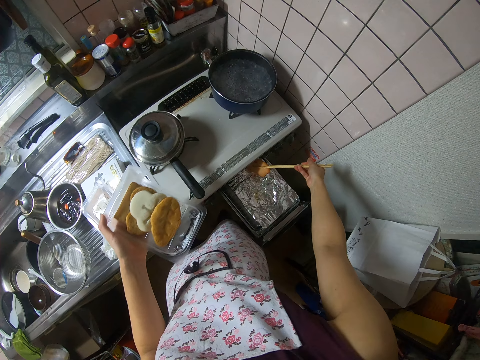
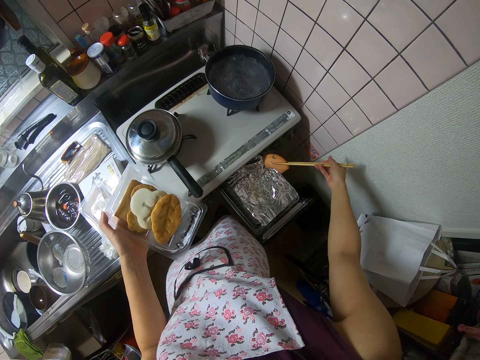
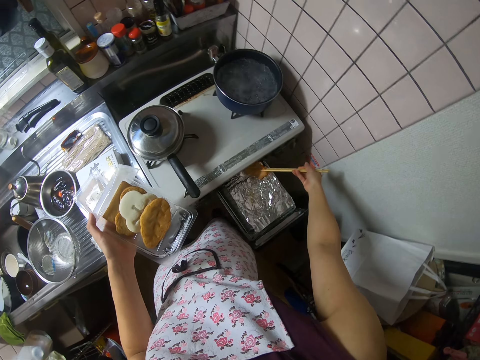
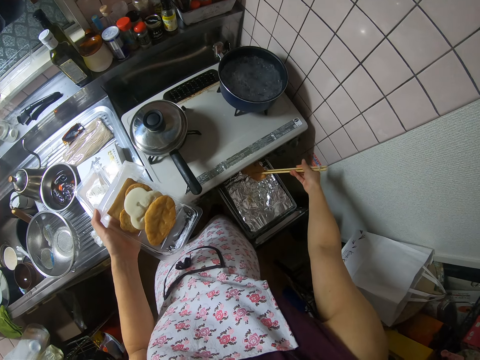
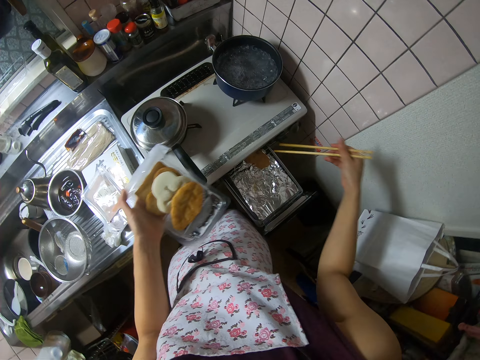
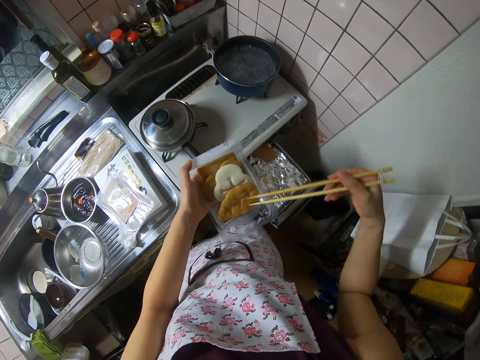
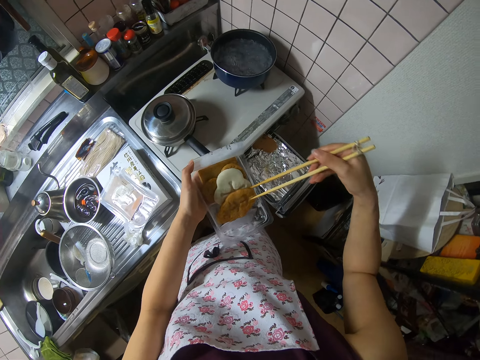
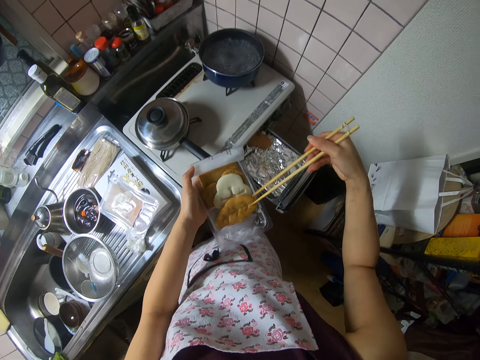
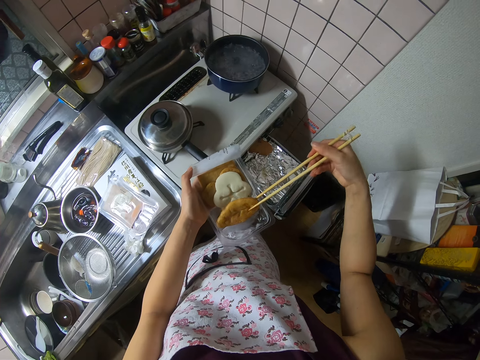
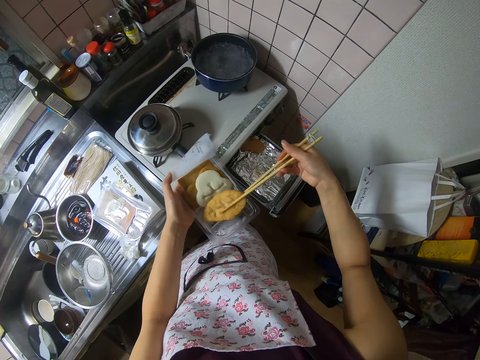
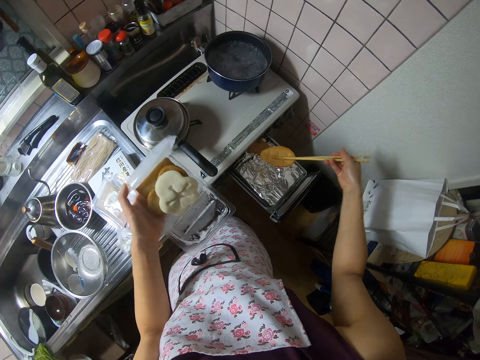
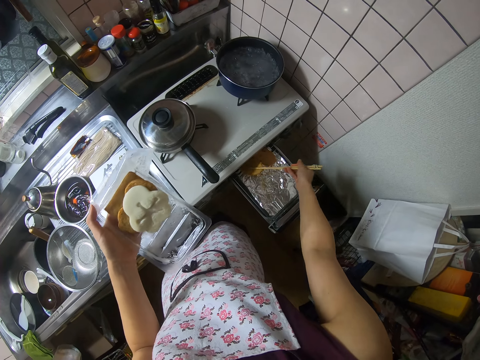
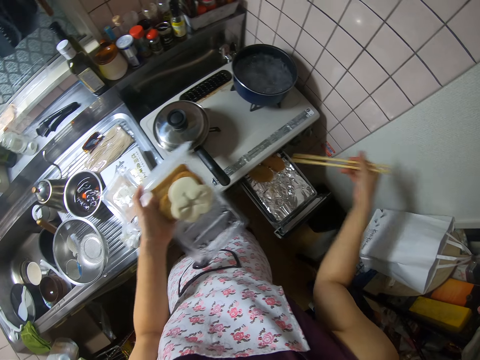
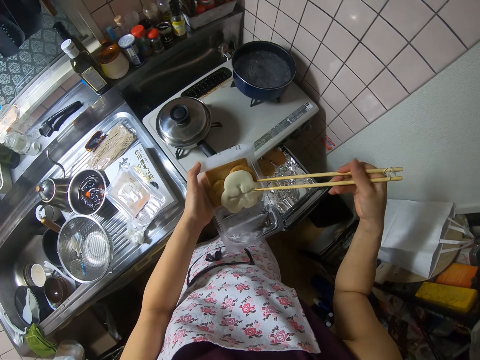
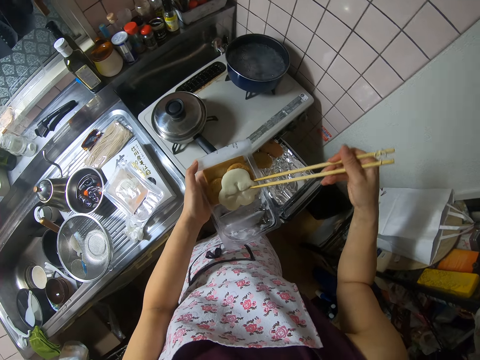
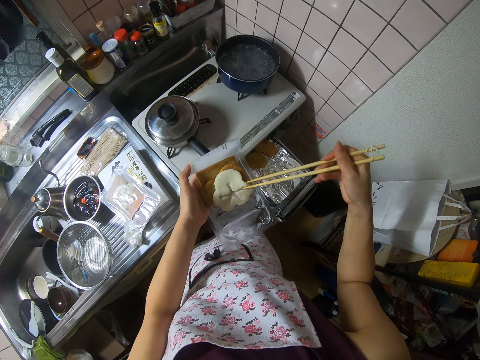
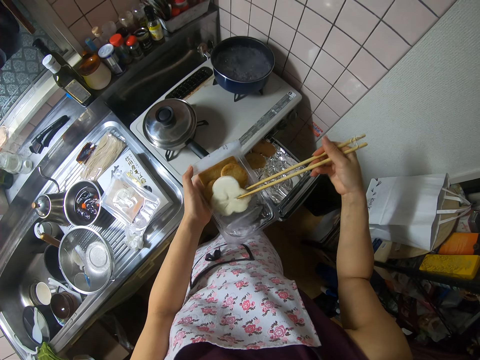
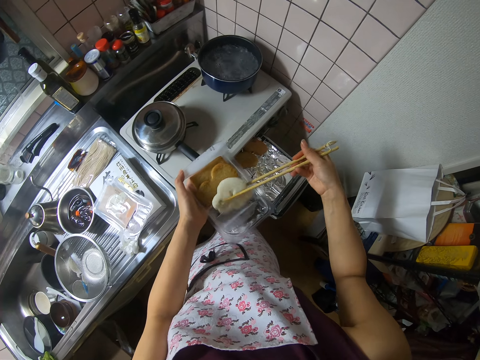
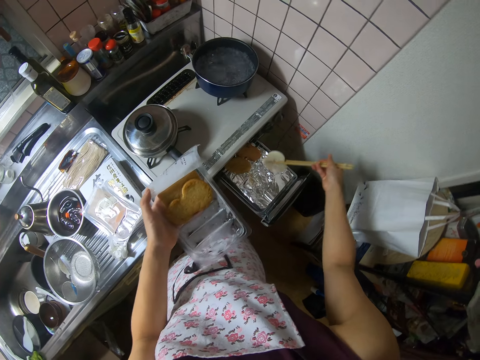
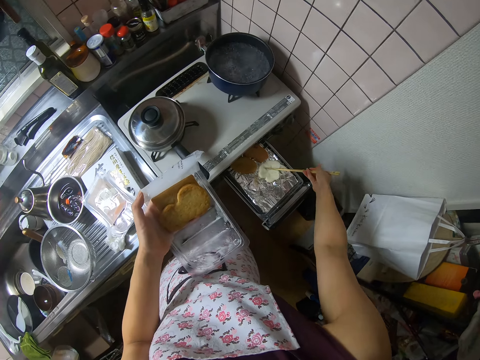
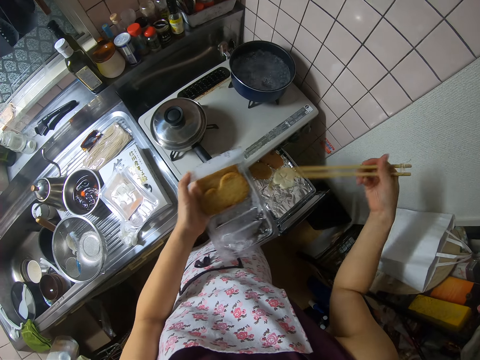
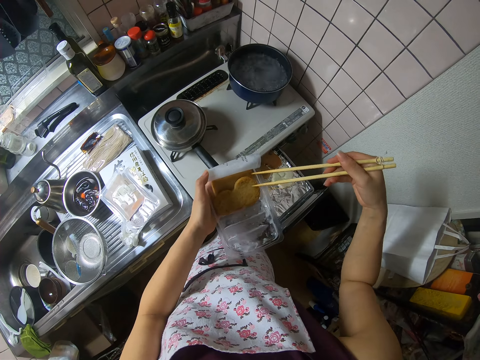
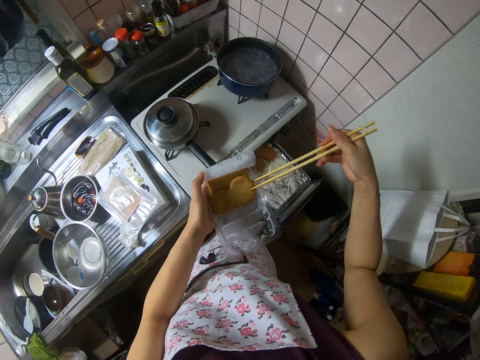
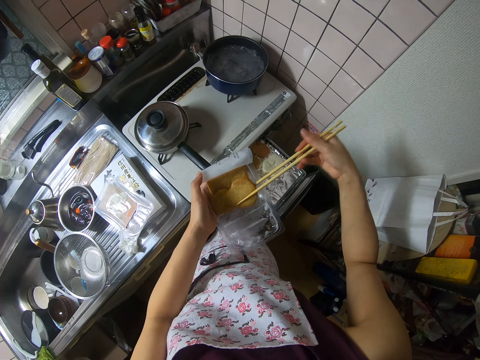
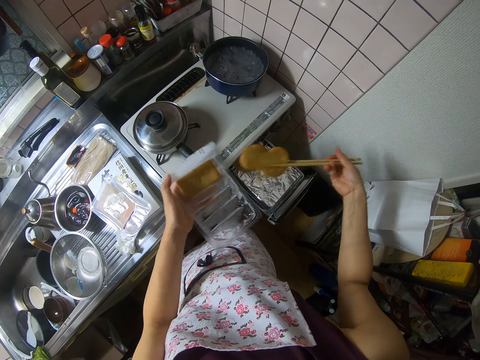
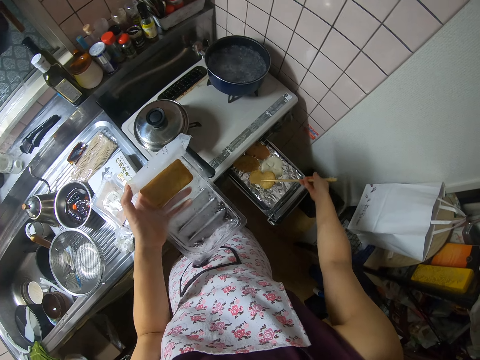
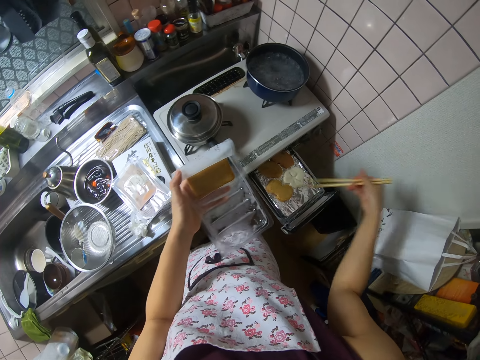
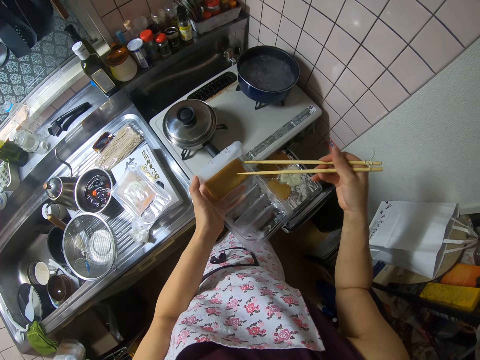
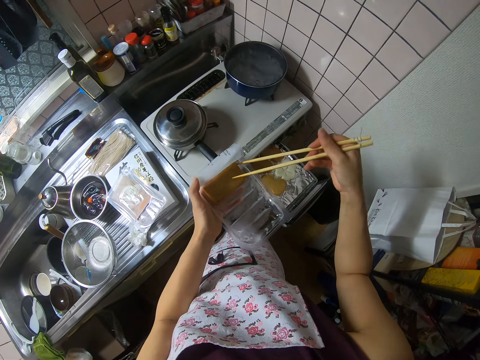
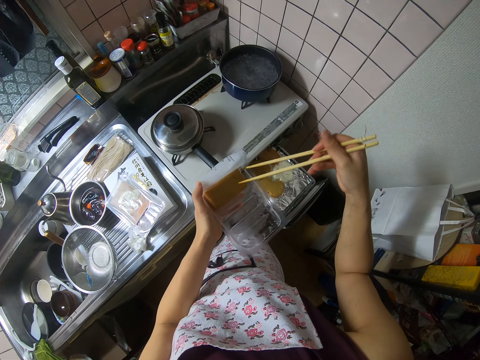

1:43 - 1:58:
The camera wearer has bread in the oven.

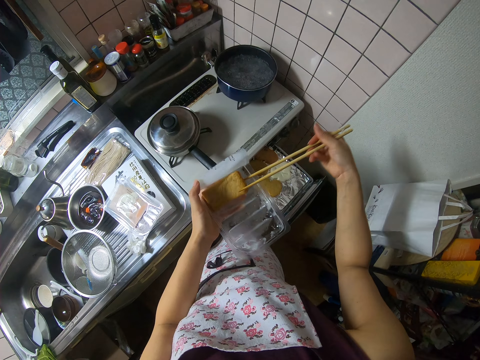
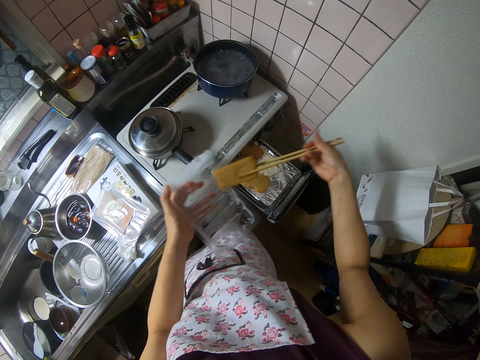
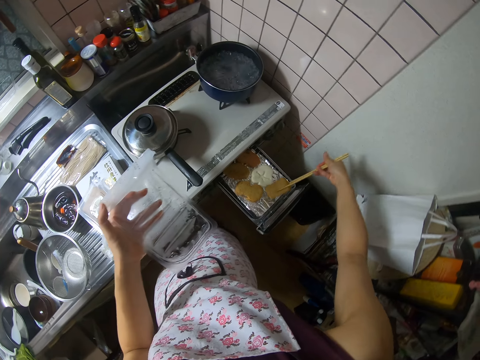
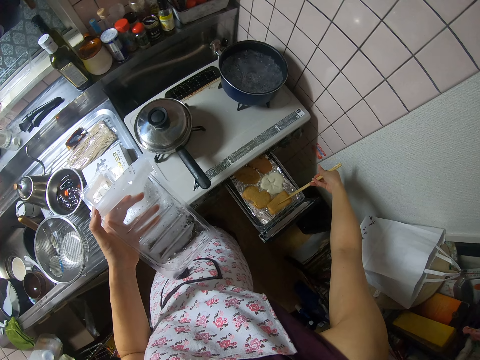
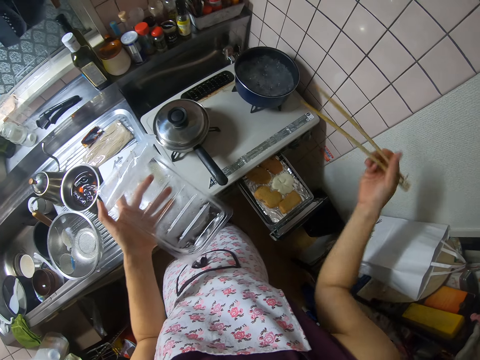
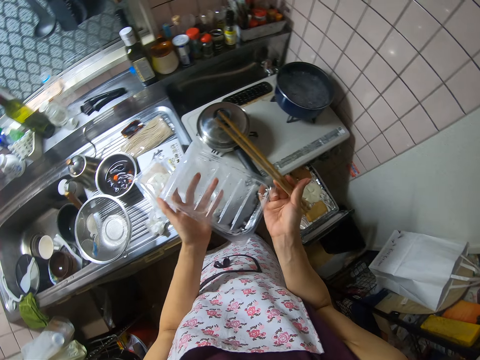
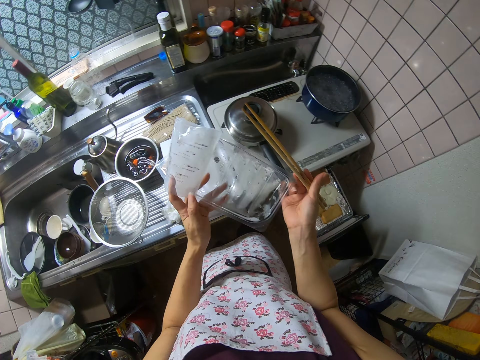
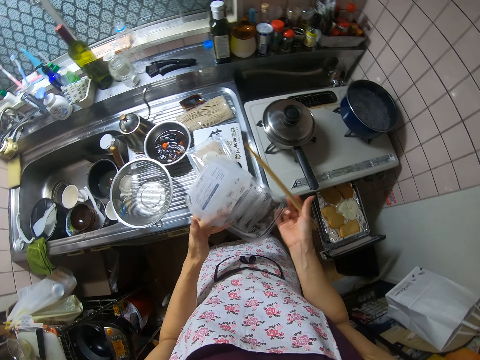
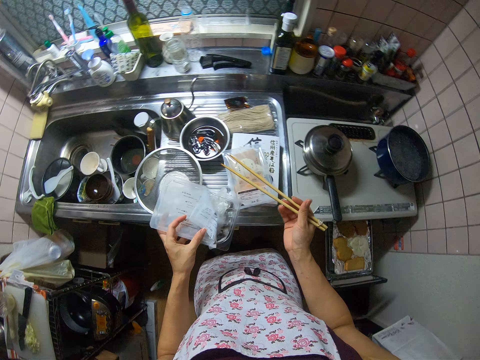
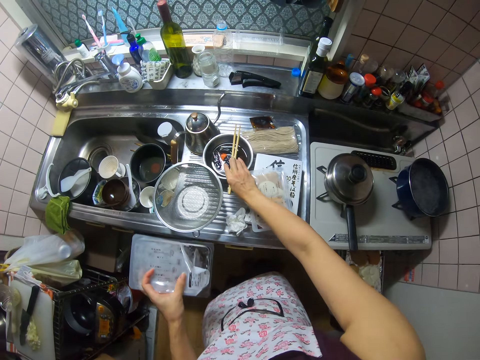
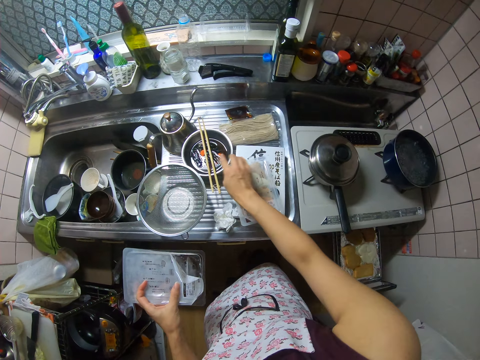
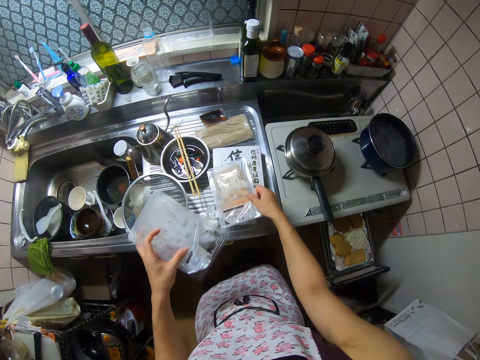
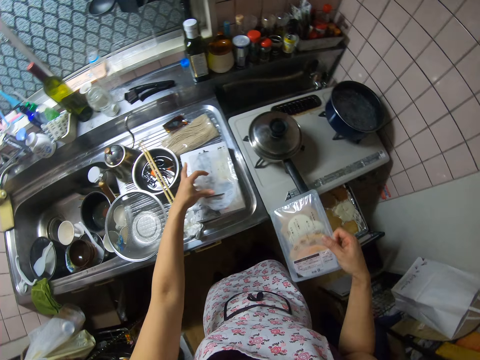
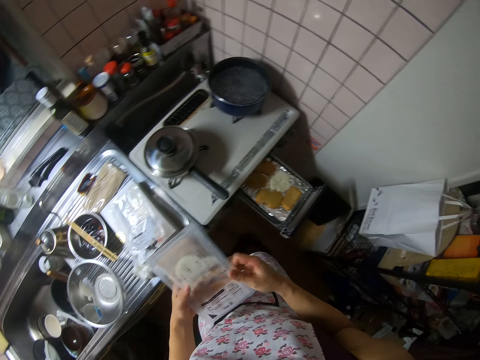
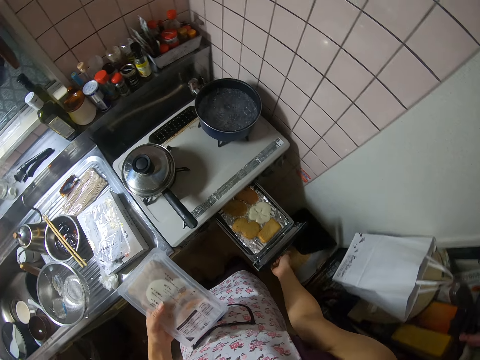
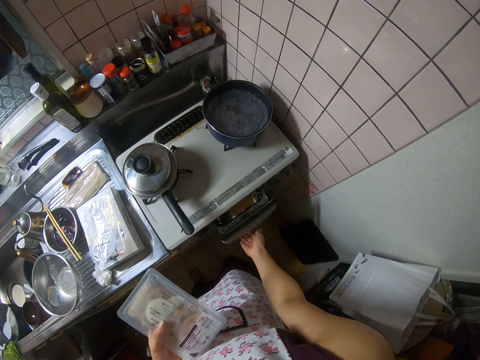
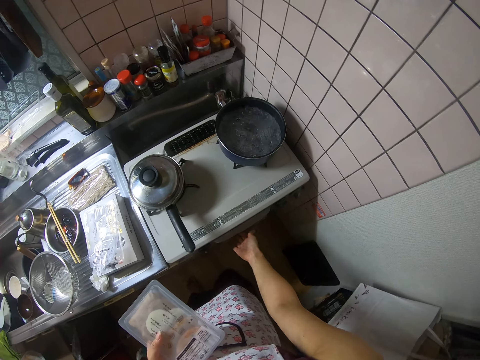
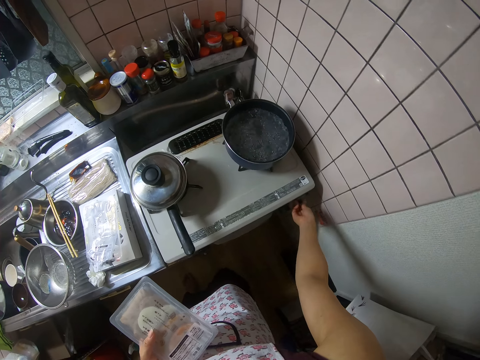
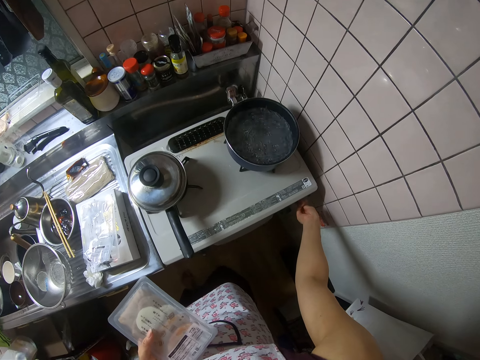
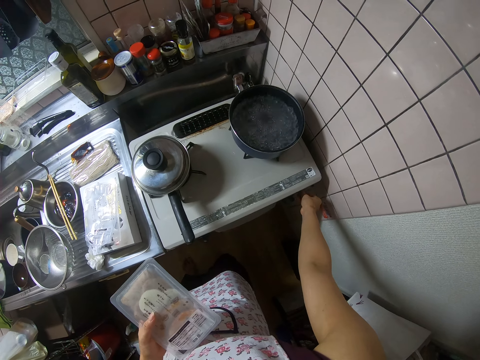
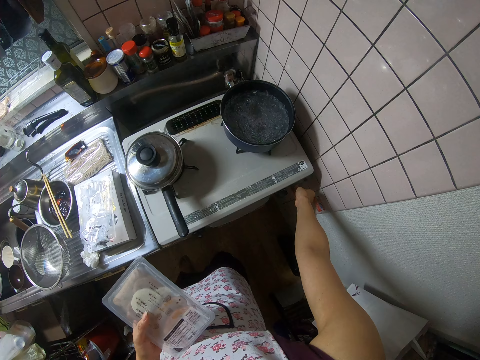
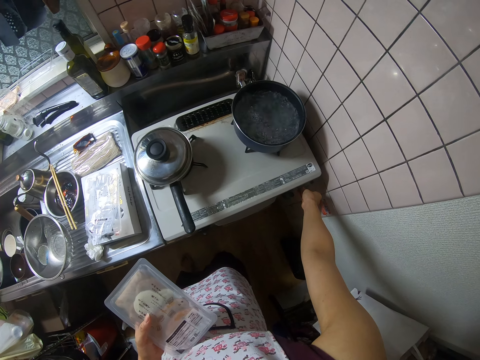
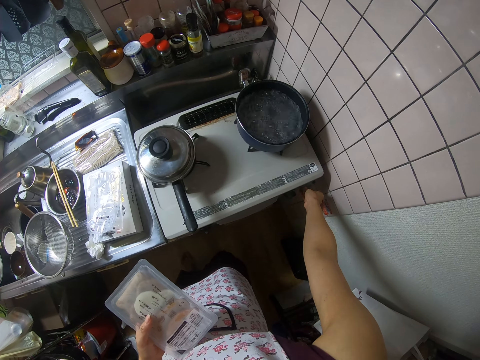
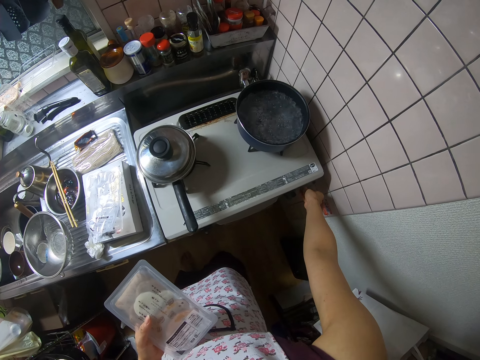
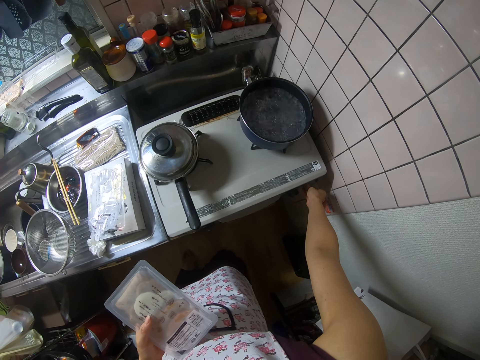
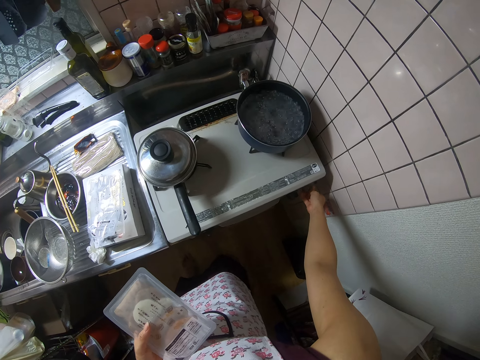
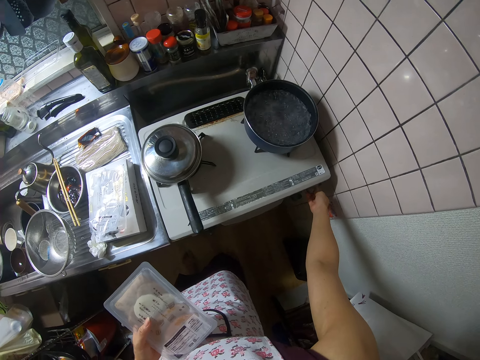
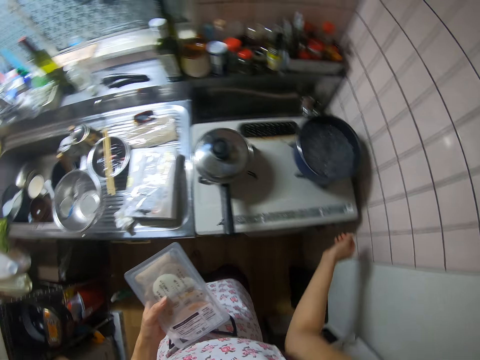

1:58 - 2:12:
The camera wearer covers the cookie pack. They drop the chopsticks on the bowl. They pick another pack of cookies from the sink. They close the mini oven. They turn a switch beside the mini oven.
